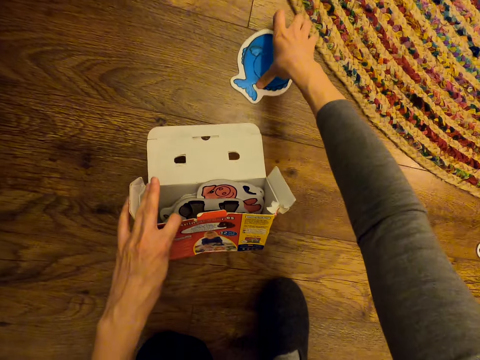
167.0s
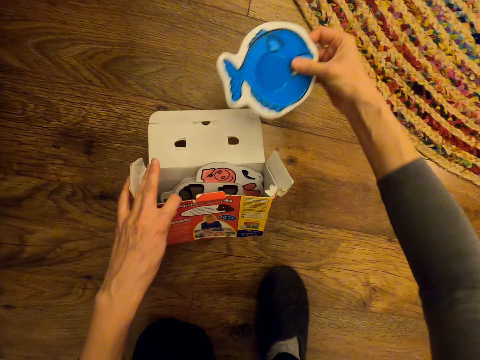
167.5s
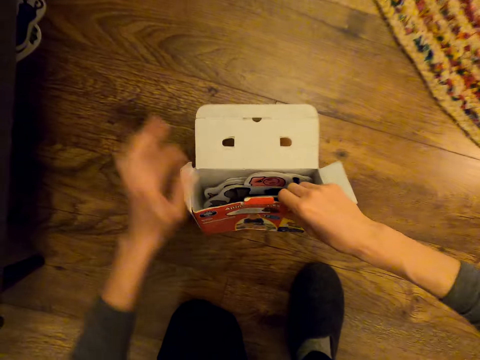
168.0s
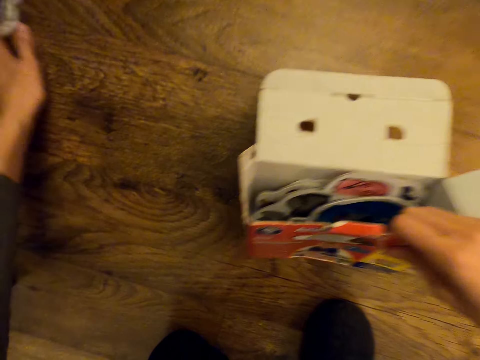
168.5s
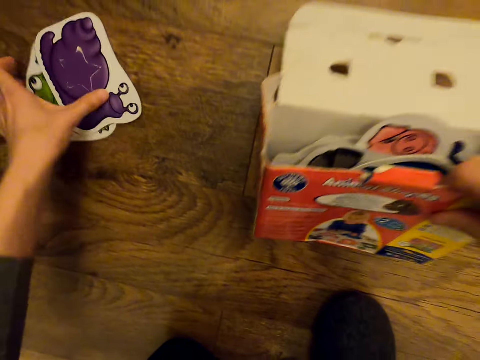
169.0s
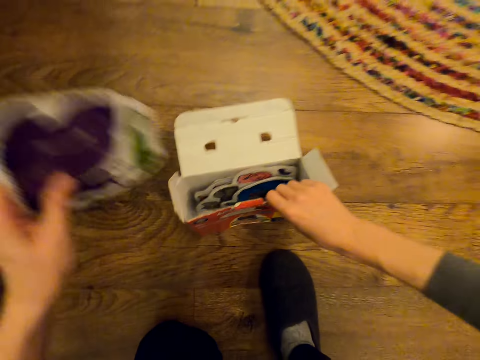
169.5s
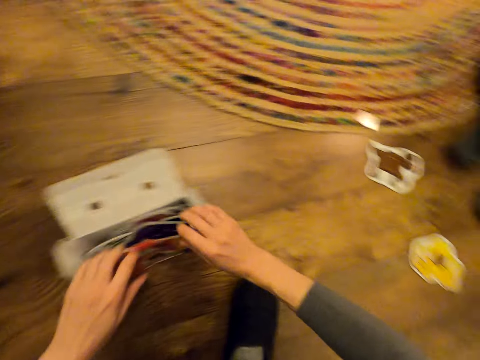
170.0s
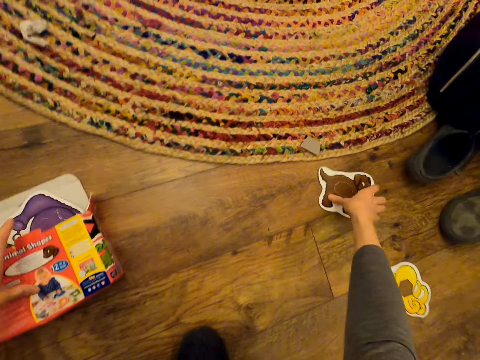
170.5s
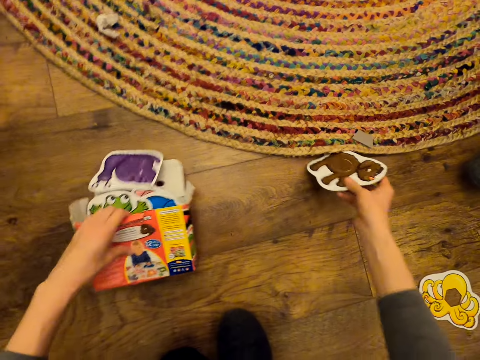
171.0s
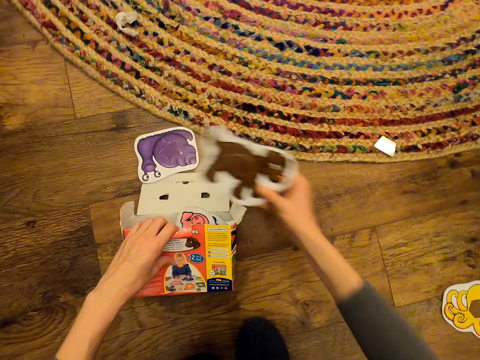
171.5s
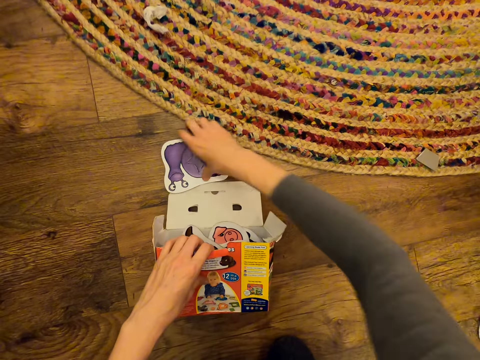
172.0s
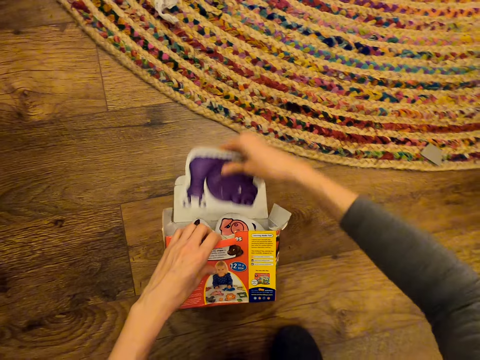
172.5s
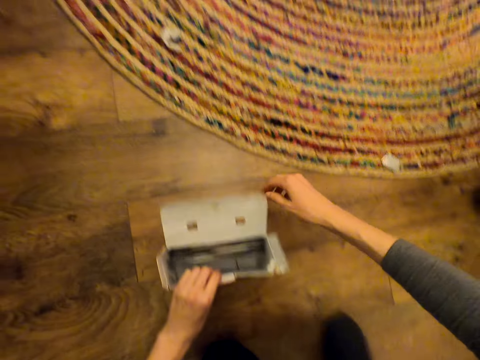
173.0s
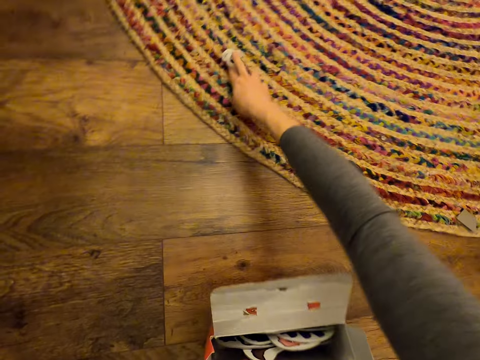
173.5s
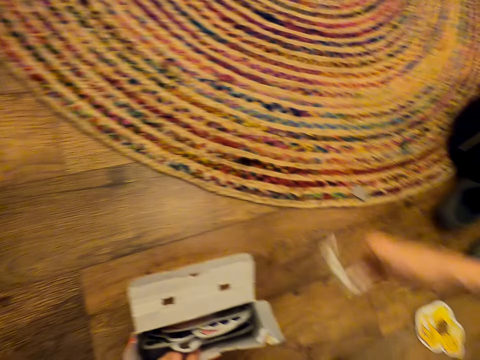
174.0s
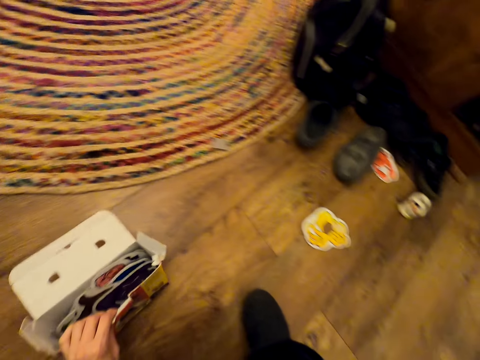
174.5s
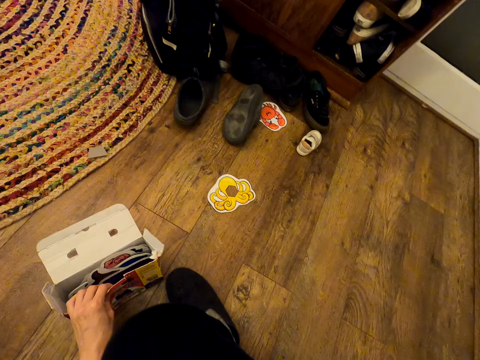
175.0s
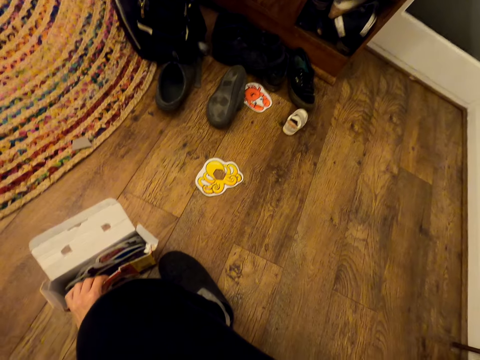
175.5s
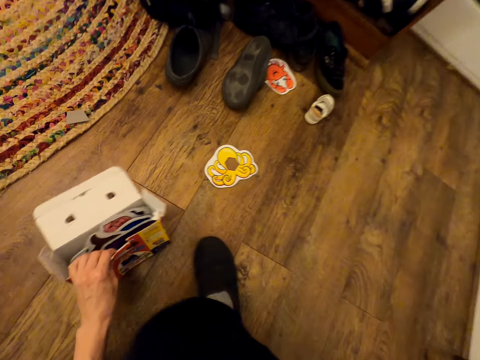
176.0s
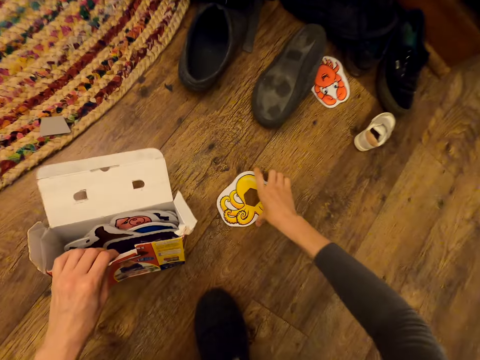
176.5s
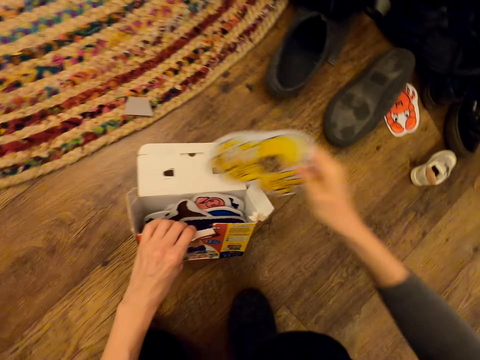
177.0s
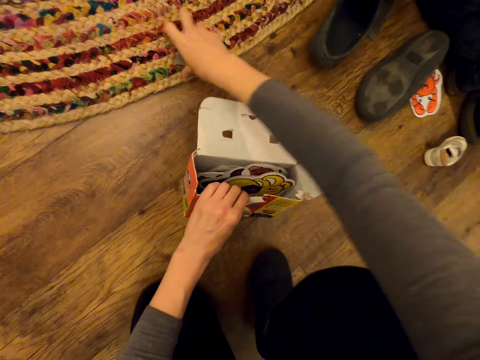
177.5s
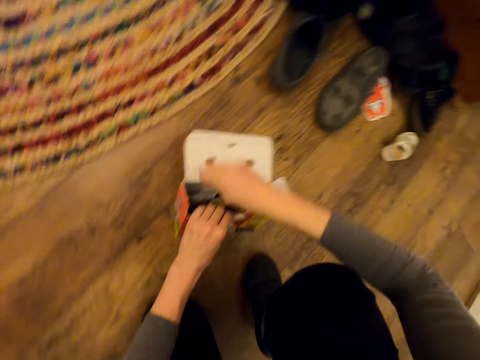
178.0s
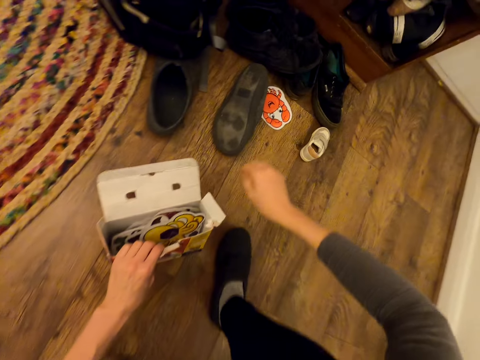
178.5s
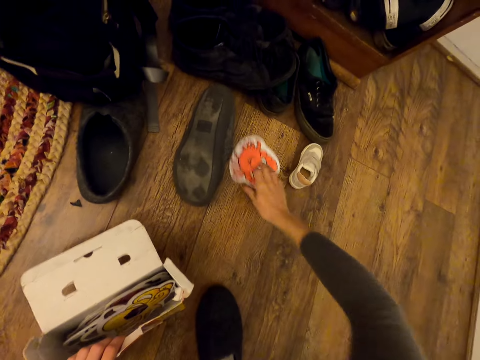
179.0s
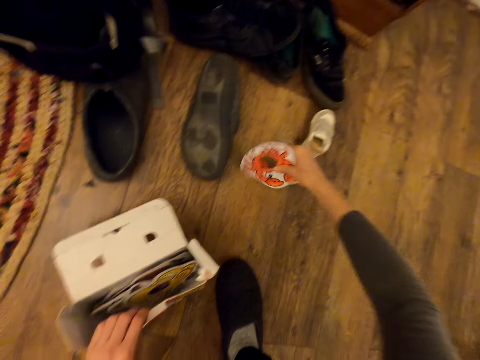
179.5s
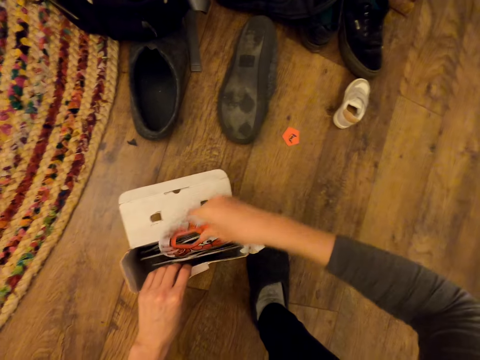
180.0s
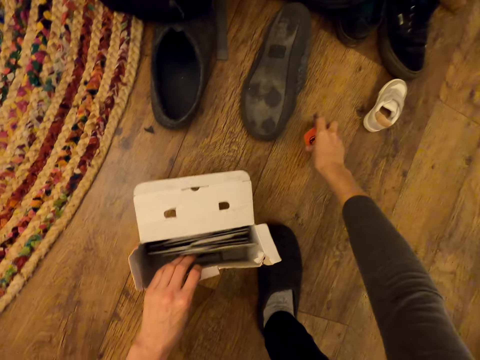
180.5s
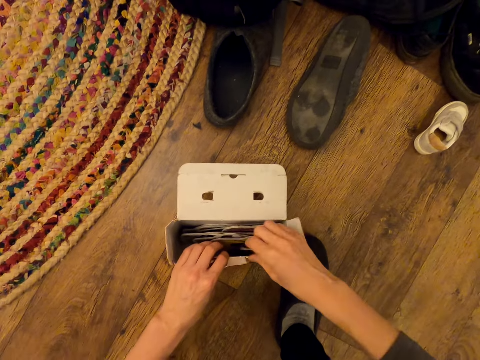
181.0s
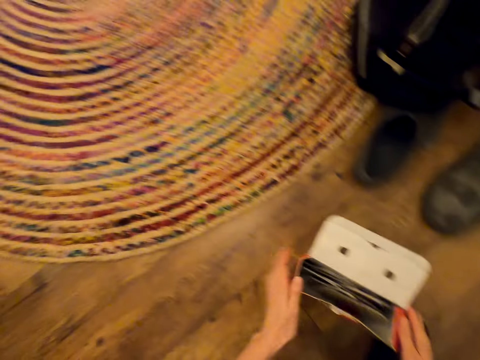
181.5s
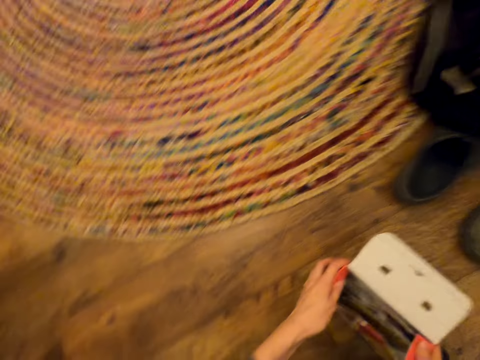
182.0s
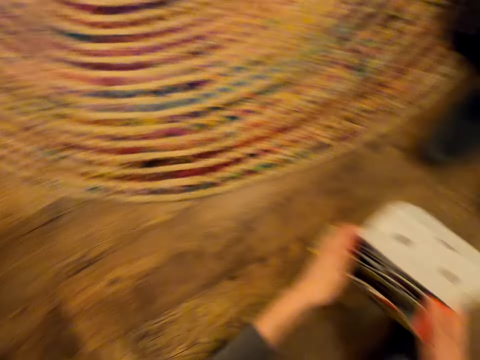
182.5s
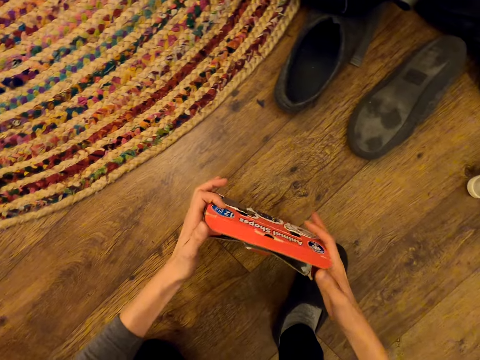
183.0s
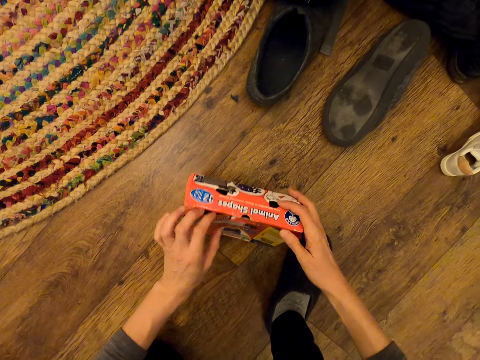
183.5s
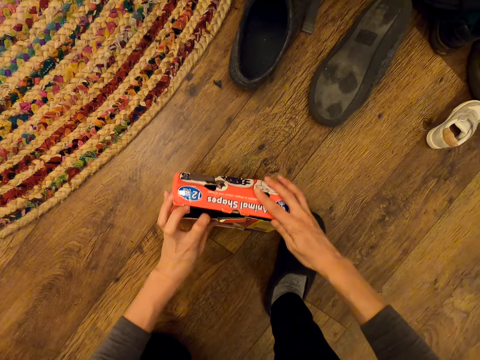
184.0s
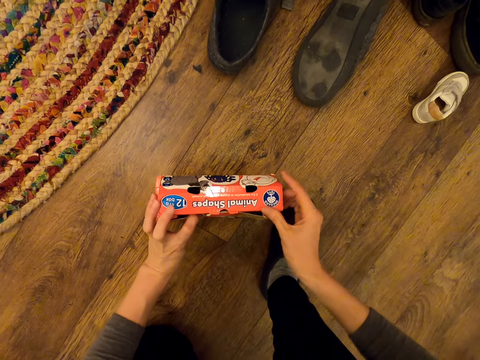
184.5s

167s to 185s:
The camera wearer picks up a sticker and throws the sticker in the box. They pick up stickers and throw the sticker in the box. They pick up a sticker and throw the sticker in the box. They pick up a sticker and throw the sticker in the box again. They lift up the box. They pick the baby playing item and place the baby playing items in the carton. They pick up a sticker and throw the sticker in the box. They pick up a sticker and throw the sticker in the box repeatedly. They close the box.

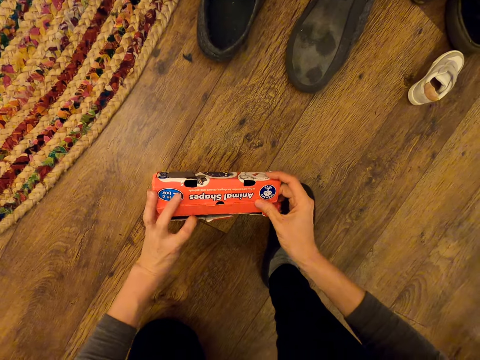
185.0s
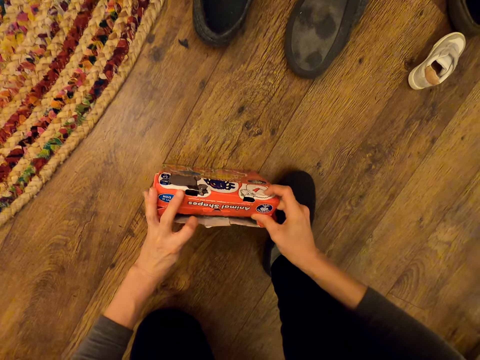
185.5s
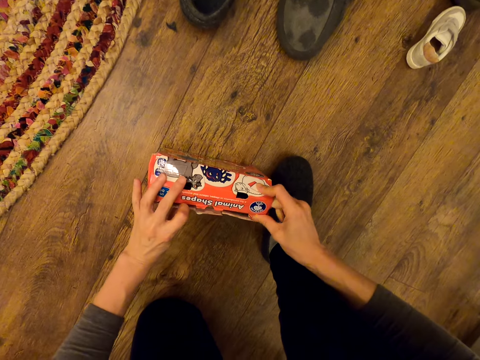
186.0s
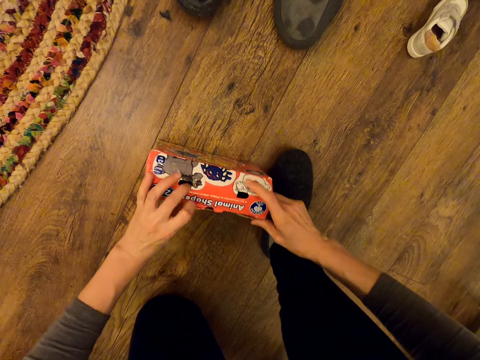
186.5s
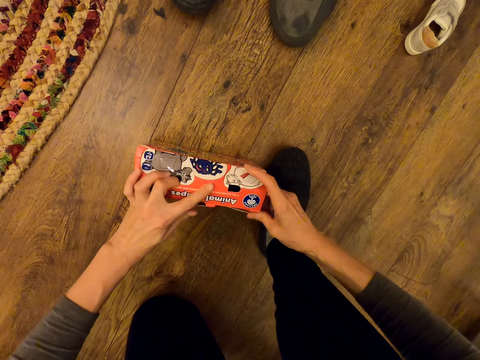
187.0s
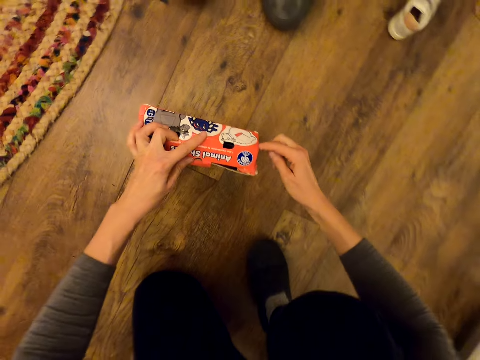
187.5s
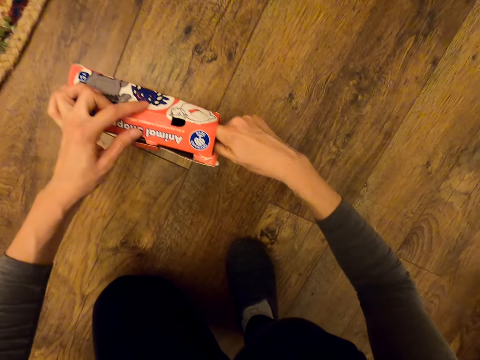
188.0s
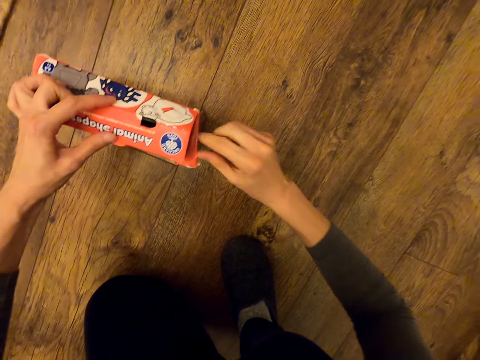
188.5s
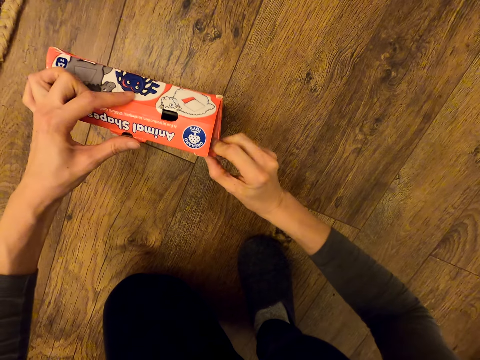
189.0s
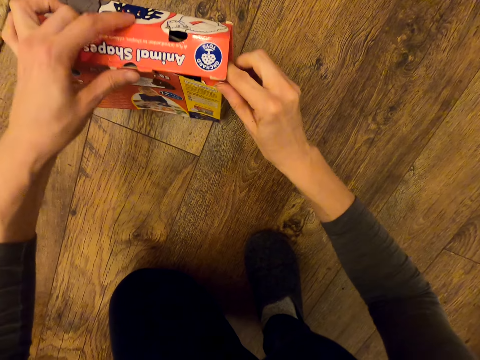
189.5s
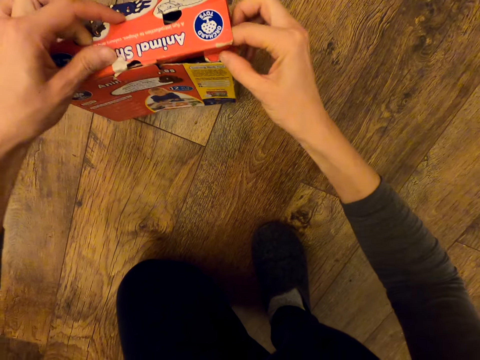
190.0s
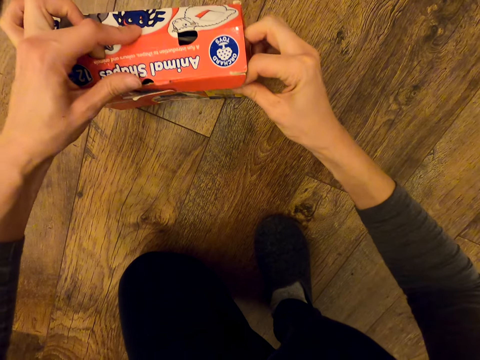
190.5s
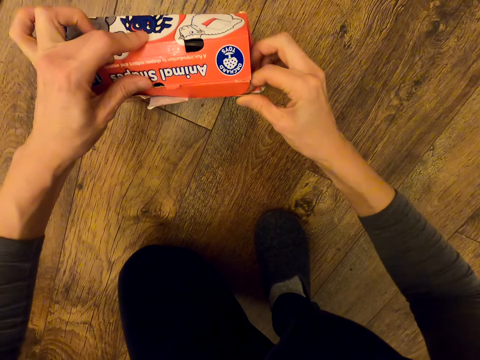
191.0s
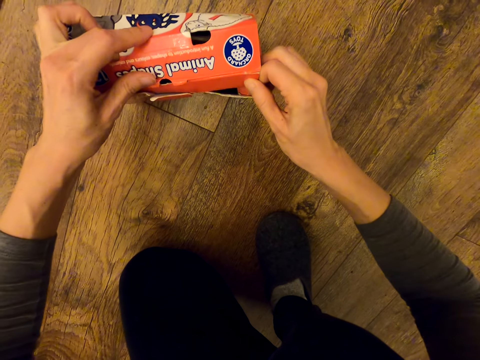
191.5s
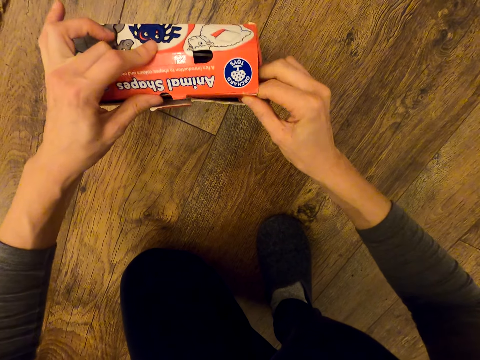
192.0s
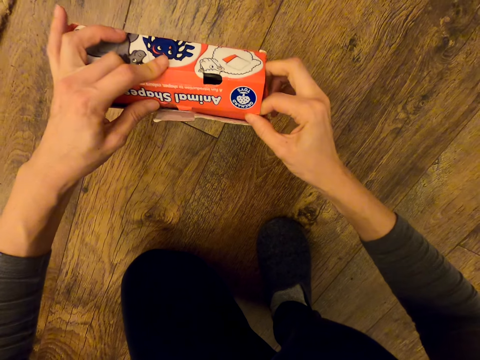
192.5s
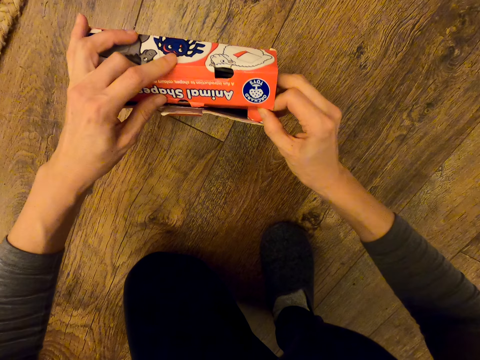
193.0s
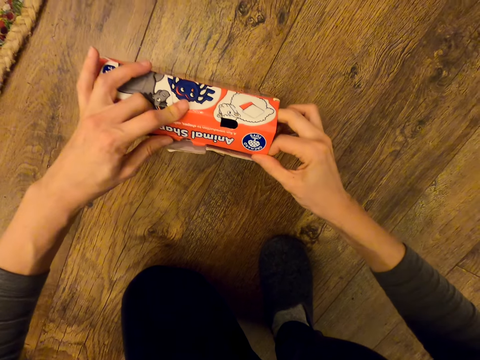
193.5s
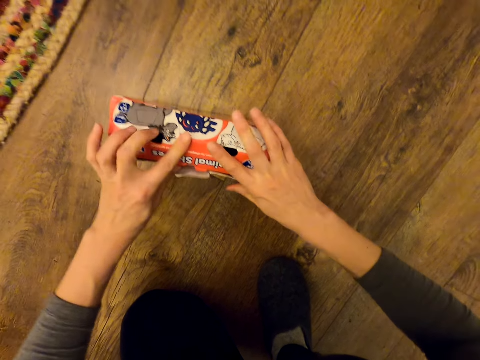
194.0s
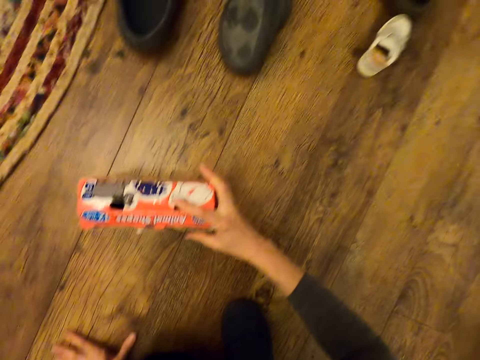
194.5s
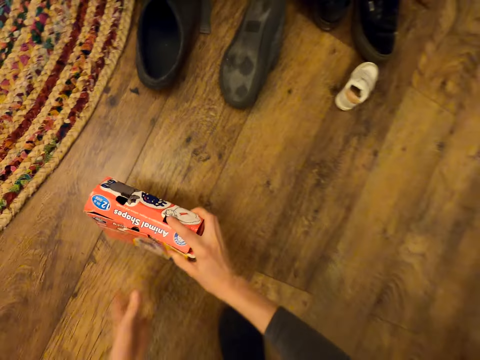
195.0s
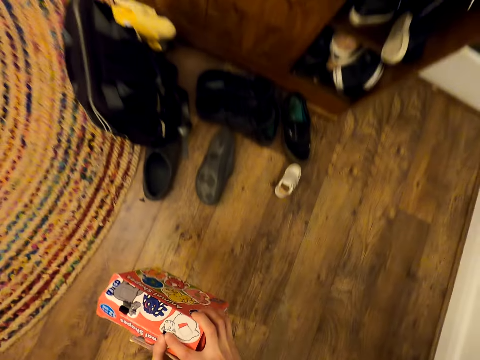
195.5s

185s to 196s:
The camera wearer picks up the box.
